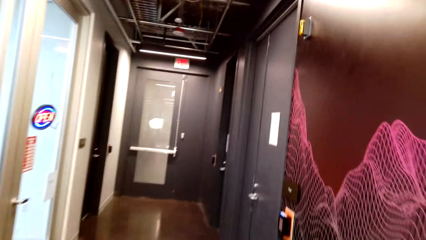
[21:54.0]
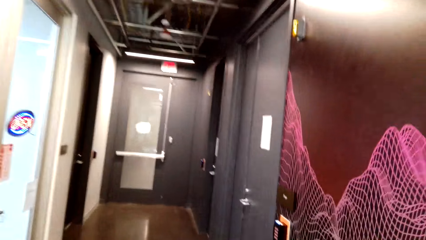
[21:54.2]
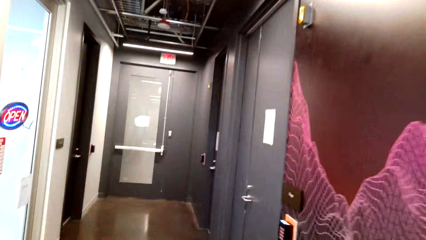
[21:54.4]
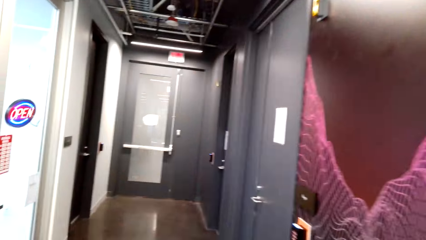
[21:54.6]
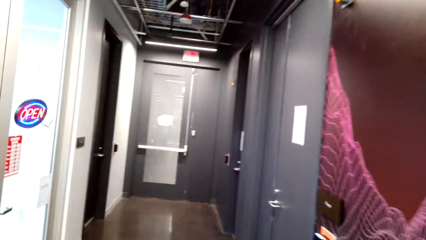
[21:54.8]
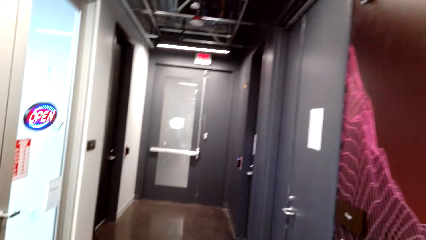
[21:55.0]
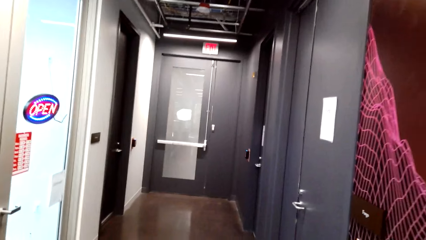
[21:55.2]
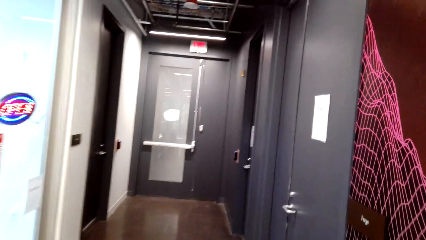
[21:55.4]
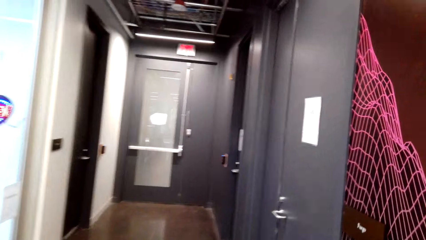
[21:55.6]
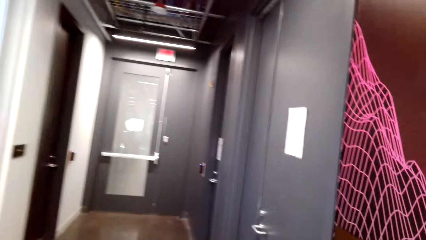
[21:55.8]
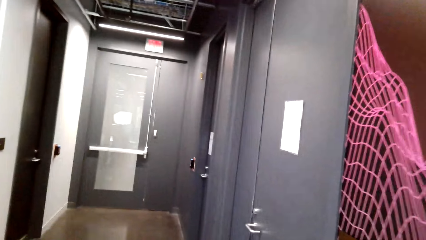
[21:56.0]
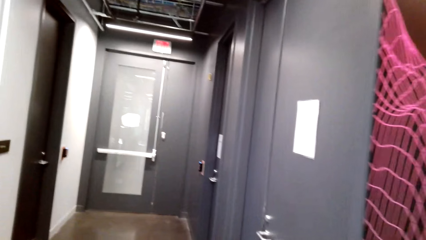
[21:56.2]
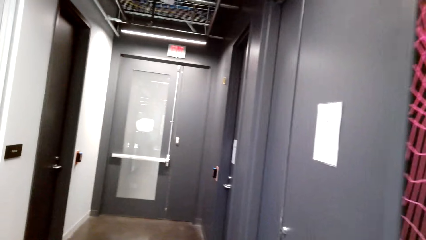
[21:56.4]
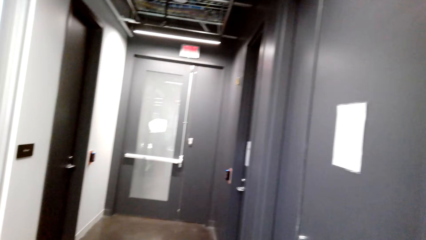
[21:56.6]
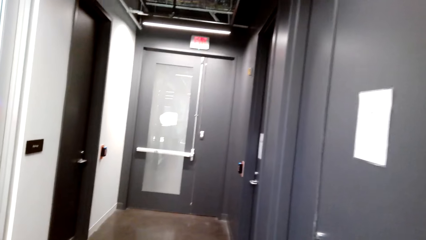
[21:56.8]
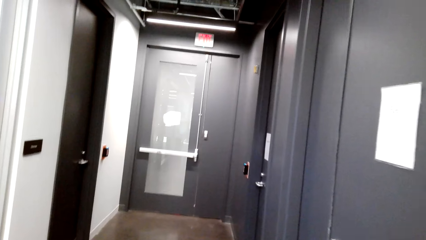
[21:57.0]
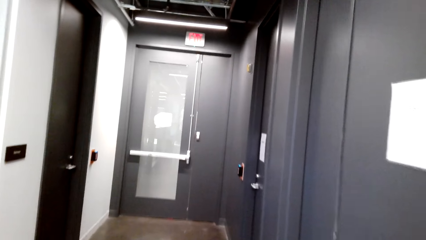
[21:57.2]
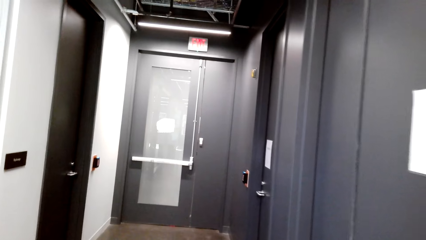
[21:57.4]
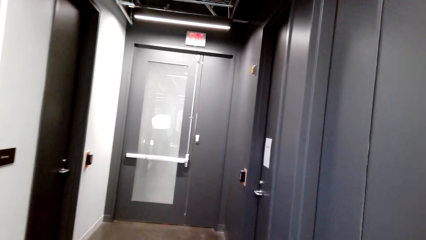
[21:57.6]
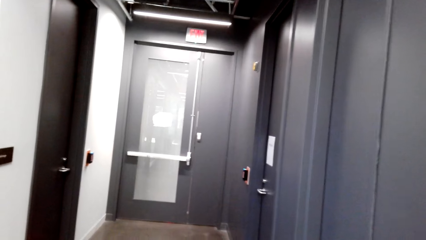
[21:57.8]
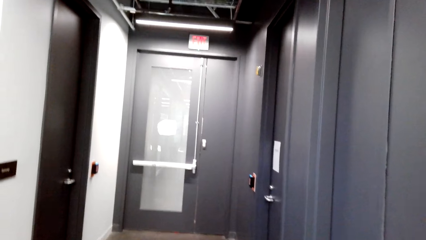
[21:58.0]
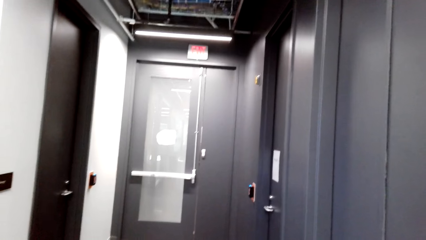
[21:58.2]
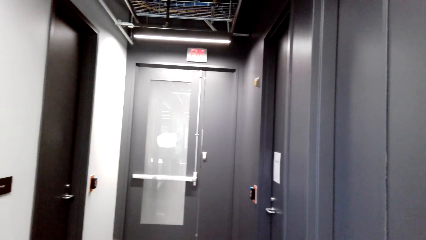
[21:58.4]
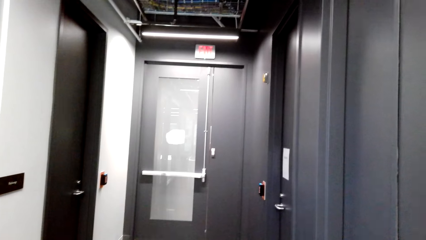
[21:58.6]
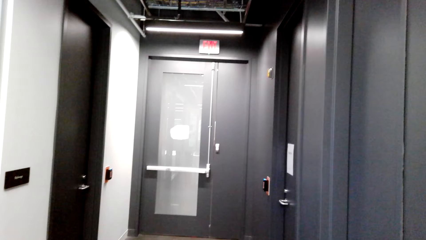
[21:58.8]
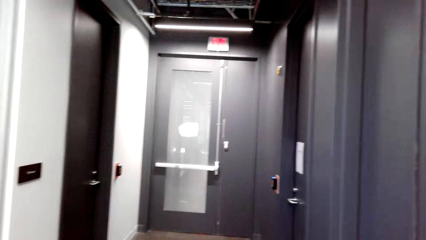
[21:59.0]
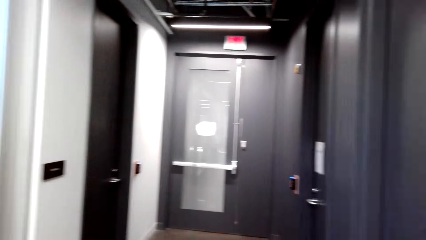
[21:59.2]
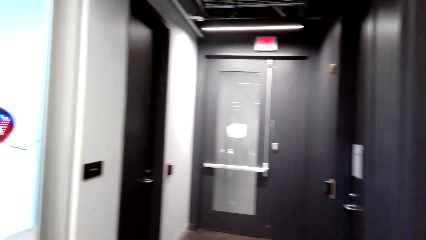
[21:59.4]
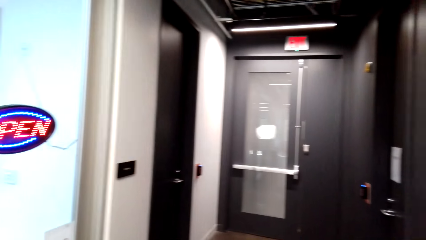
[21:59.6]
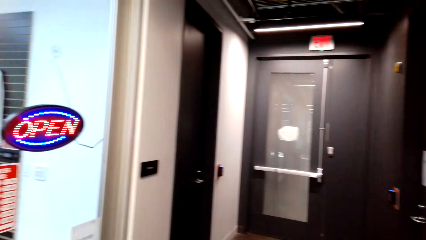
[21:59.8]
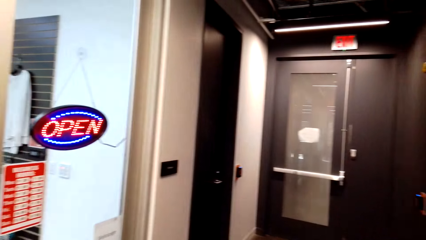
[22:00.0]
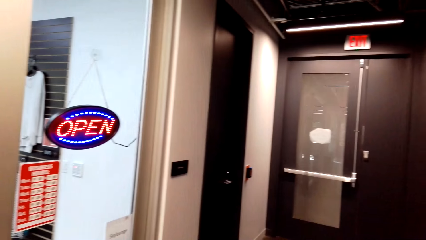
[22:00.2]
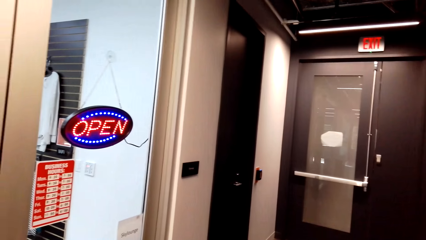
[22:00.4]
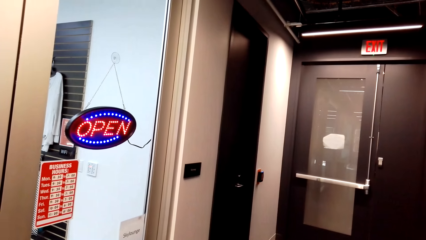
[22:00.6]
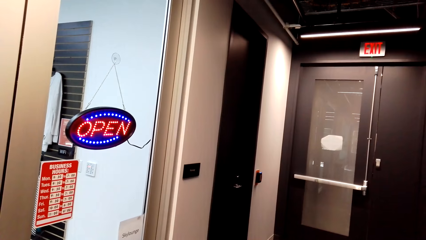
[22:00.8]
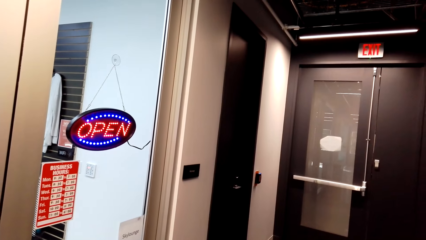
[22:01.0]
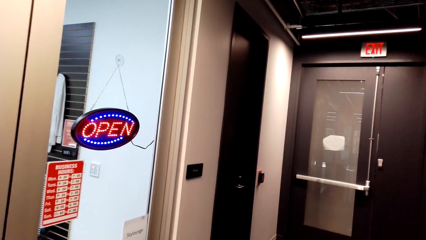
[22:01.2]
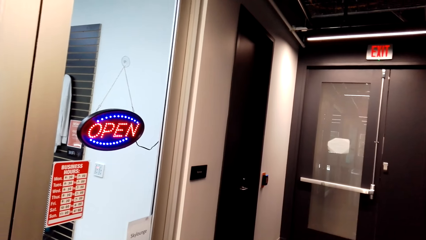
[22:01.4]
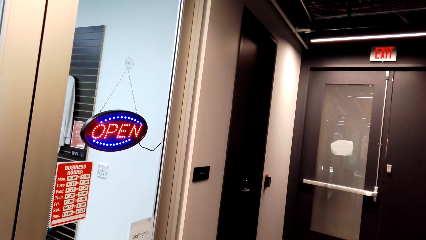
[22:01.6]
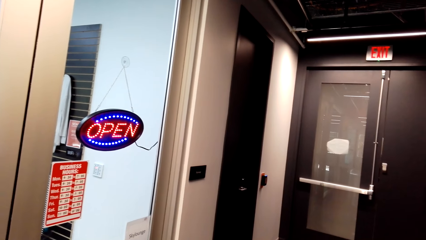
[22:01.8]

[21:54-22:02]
The camera wearer looks left.
